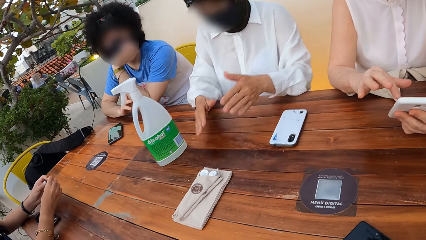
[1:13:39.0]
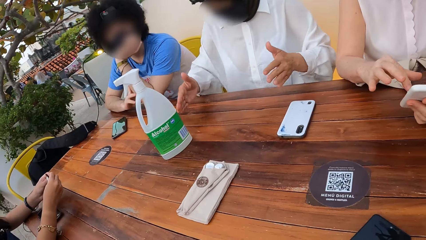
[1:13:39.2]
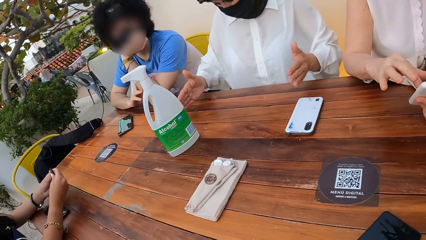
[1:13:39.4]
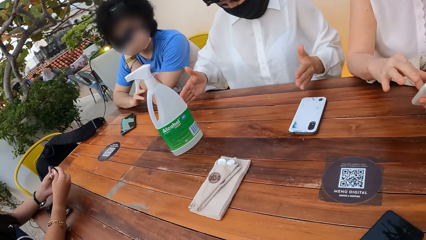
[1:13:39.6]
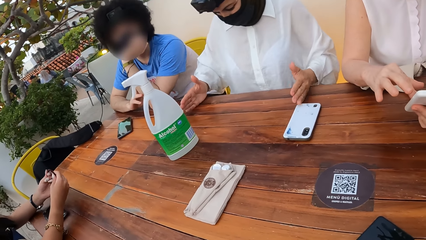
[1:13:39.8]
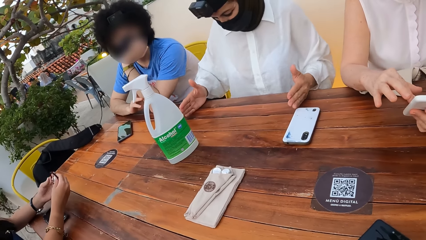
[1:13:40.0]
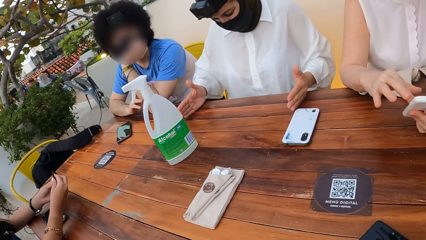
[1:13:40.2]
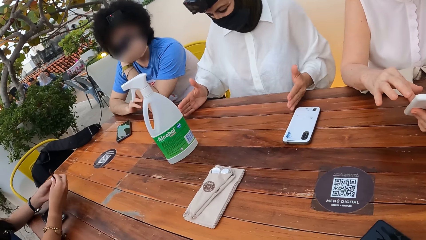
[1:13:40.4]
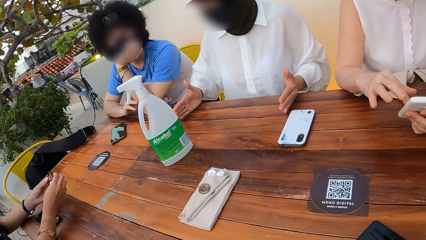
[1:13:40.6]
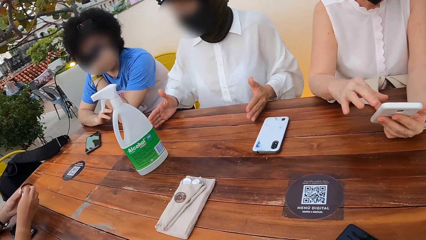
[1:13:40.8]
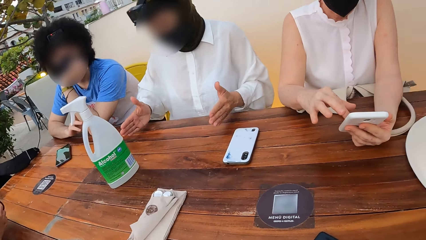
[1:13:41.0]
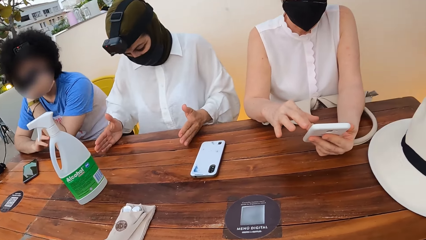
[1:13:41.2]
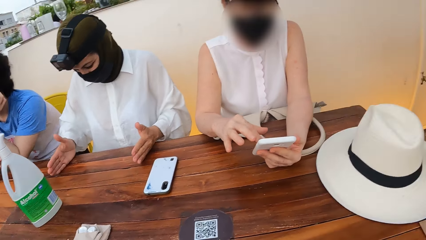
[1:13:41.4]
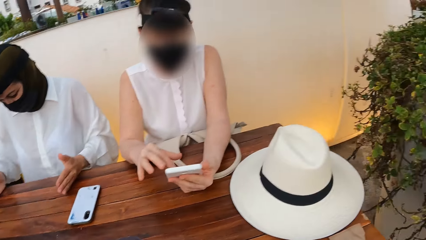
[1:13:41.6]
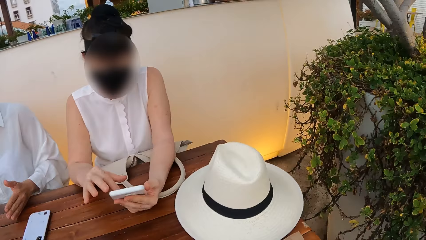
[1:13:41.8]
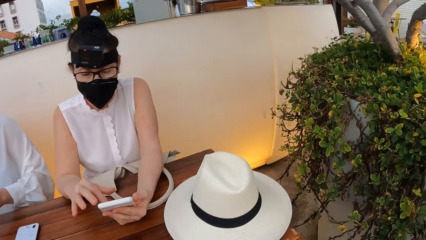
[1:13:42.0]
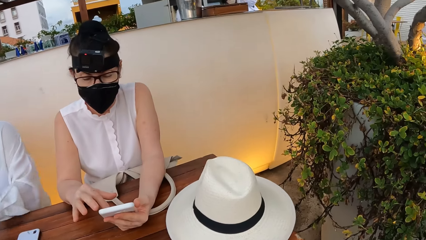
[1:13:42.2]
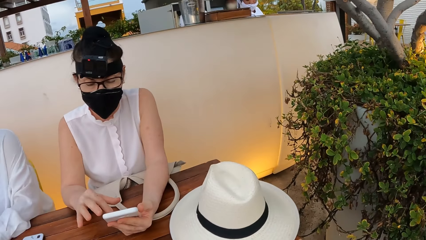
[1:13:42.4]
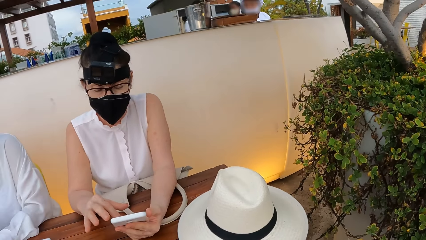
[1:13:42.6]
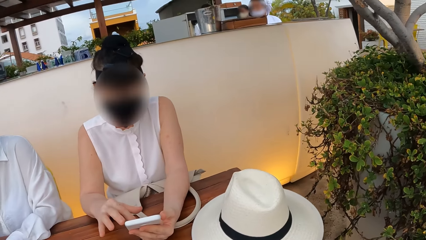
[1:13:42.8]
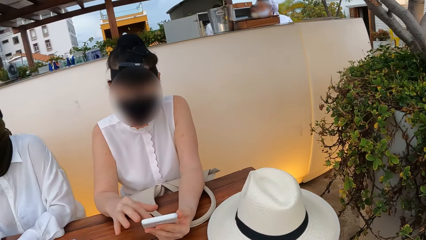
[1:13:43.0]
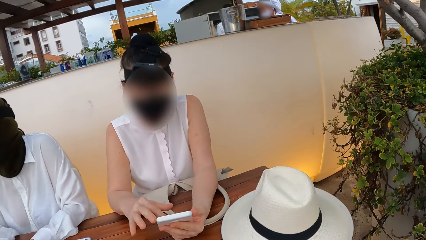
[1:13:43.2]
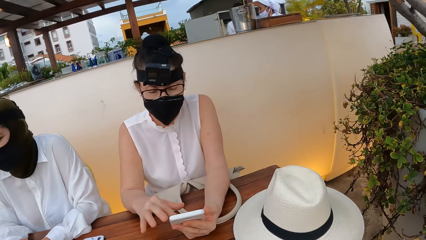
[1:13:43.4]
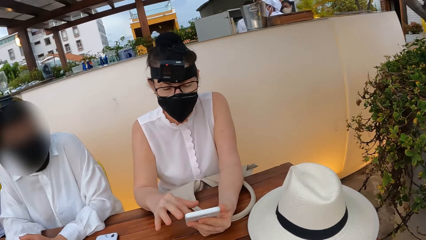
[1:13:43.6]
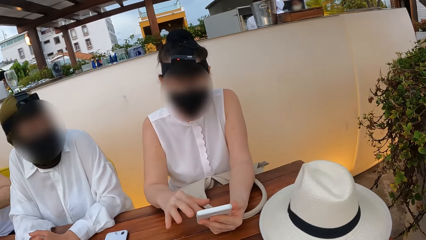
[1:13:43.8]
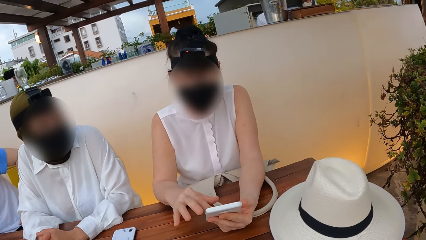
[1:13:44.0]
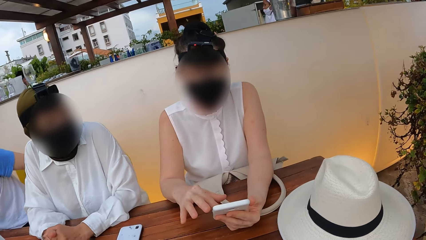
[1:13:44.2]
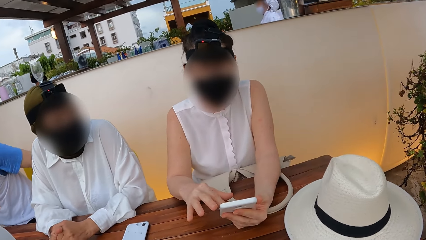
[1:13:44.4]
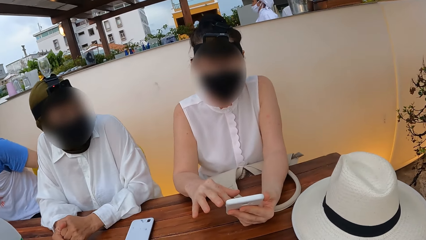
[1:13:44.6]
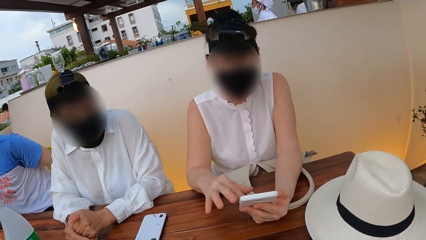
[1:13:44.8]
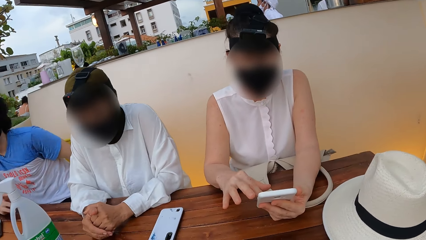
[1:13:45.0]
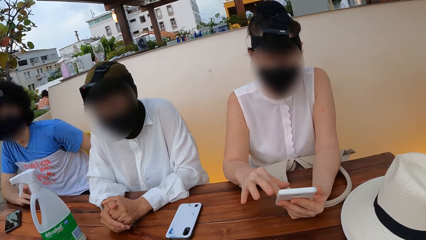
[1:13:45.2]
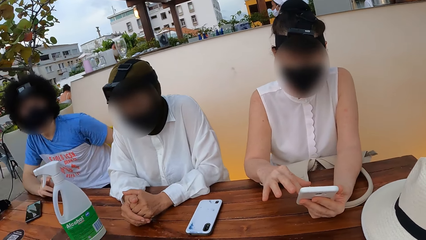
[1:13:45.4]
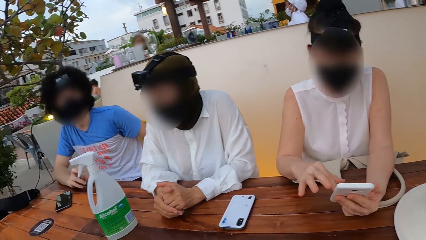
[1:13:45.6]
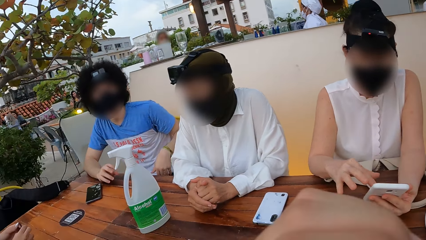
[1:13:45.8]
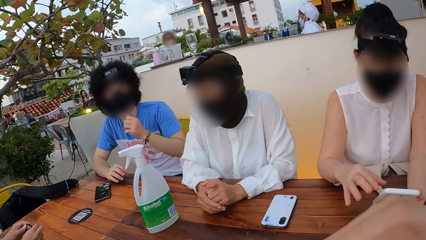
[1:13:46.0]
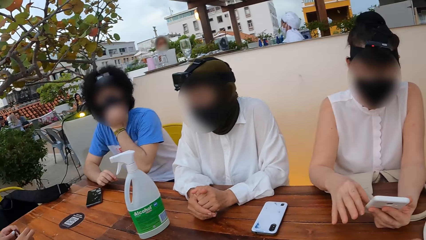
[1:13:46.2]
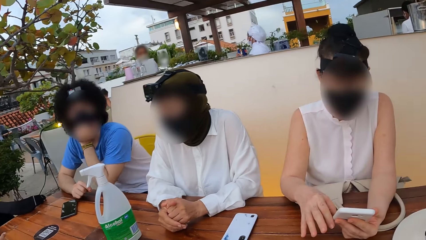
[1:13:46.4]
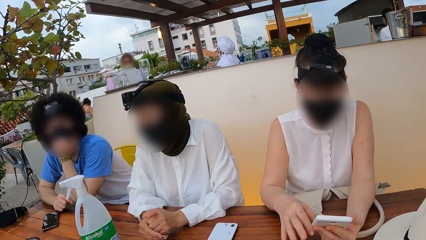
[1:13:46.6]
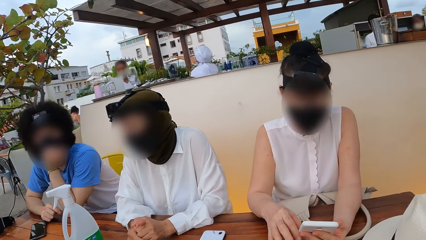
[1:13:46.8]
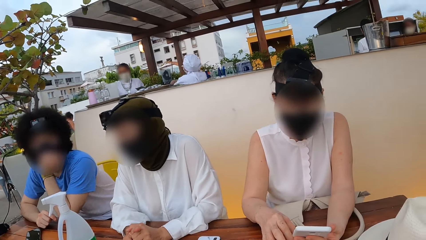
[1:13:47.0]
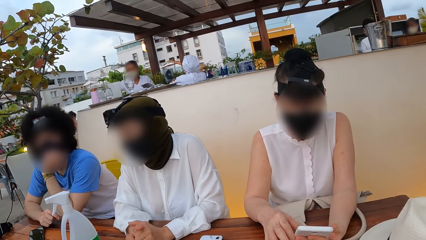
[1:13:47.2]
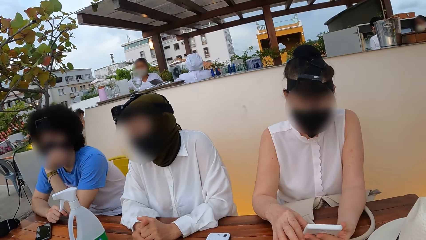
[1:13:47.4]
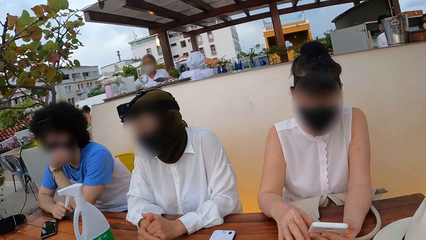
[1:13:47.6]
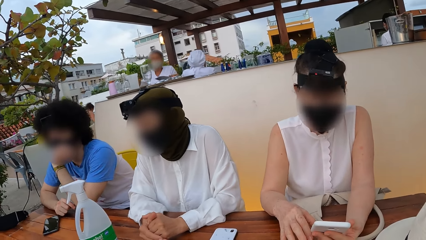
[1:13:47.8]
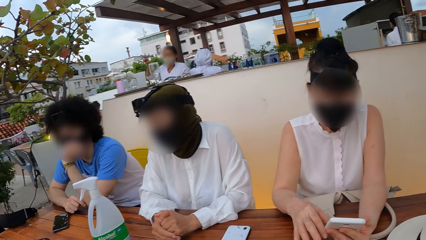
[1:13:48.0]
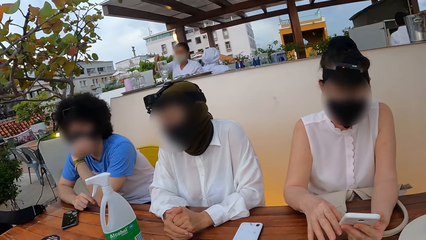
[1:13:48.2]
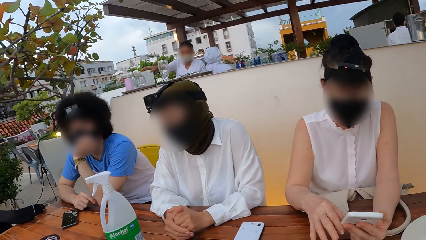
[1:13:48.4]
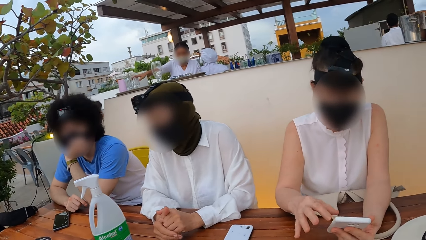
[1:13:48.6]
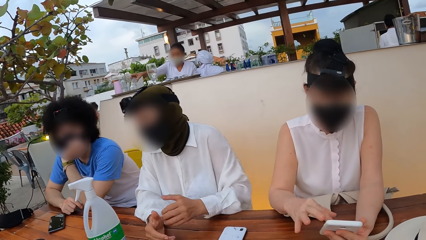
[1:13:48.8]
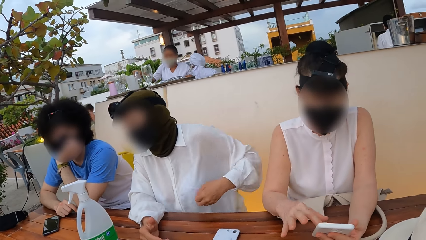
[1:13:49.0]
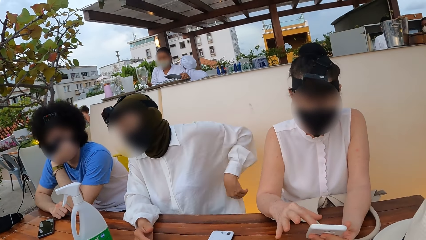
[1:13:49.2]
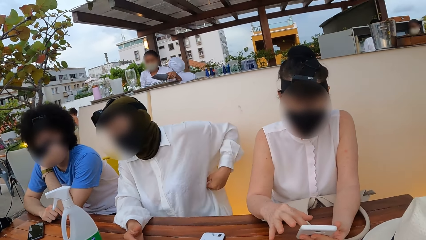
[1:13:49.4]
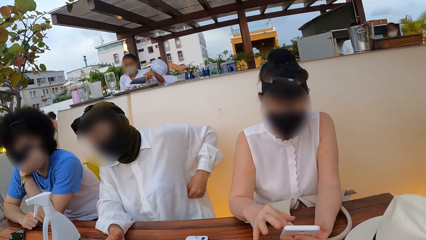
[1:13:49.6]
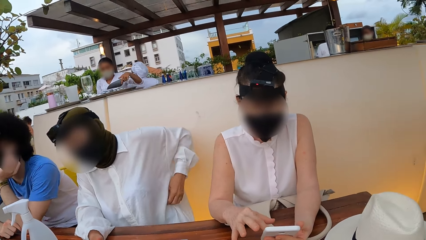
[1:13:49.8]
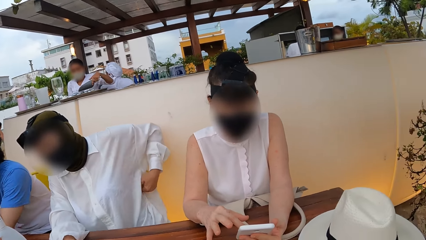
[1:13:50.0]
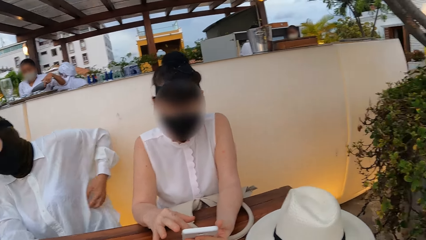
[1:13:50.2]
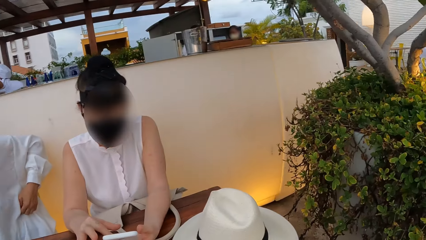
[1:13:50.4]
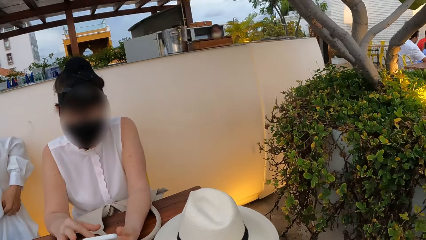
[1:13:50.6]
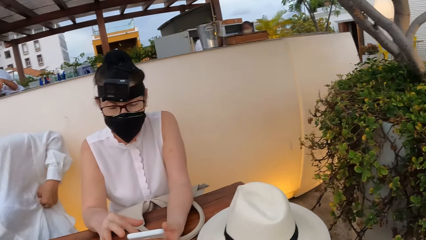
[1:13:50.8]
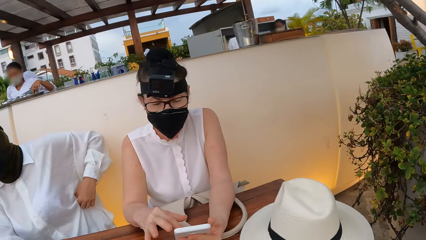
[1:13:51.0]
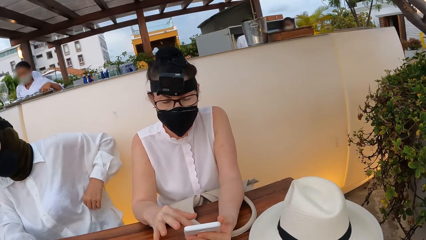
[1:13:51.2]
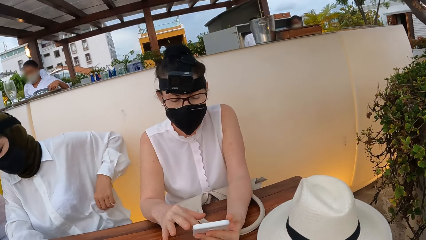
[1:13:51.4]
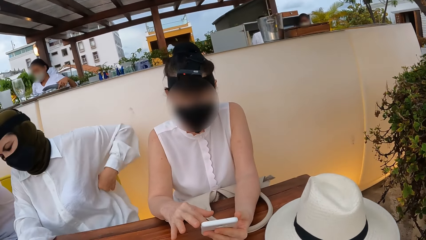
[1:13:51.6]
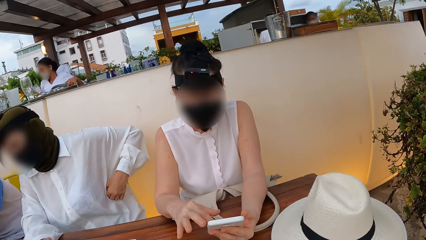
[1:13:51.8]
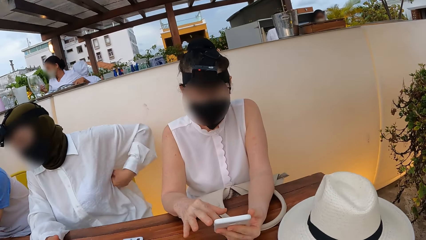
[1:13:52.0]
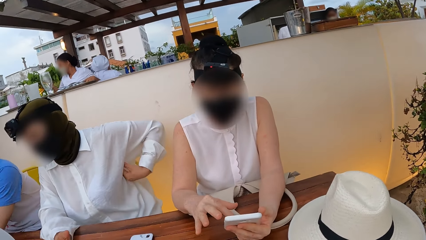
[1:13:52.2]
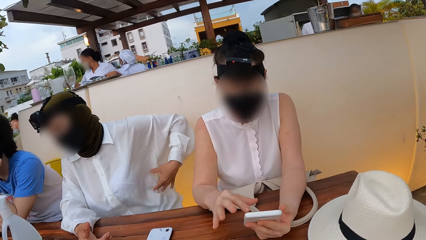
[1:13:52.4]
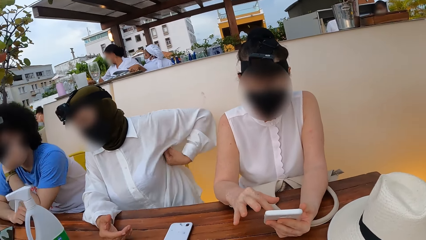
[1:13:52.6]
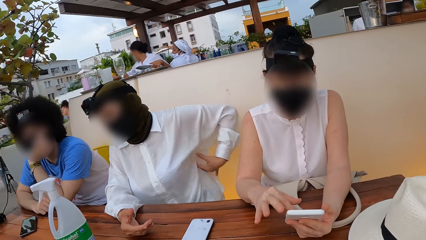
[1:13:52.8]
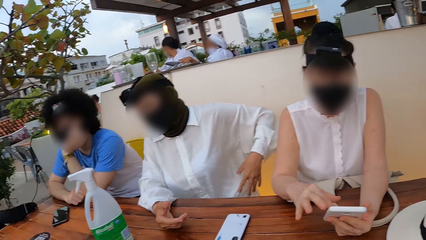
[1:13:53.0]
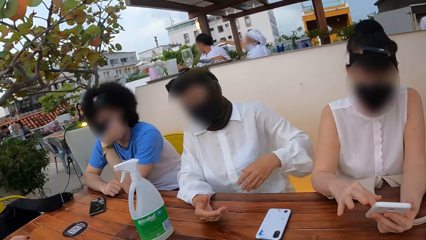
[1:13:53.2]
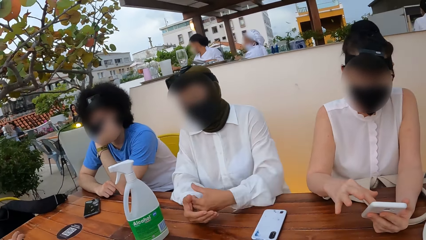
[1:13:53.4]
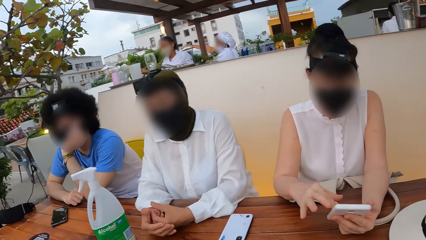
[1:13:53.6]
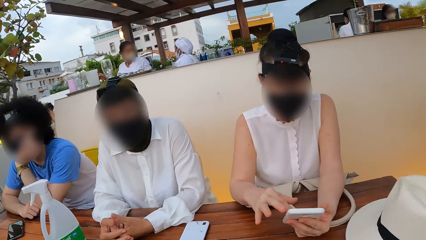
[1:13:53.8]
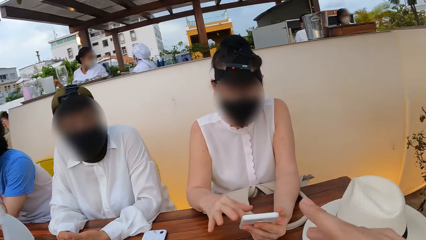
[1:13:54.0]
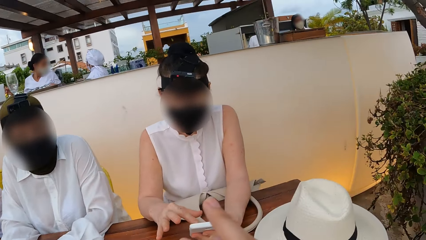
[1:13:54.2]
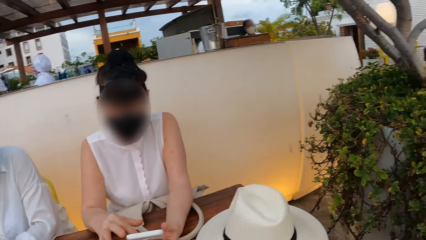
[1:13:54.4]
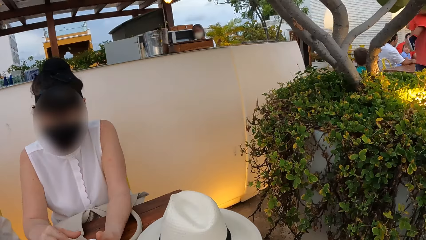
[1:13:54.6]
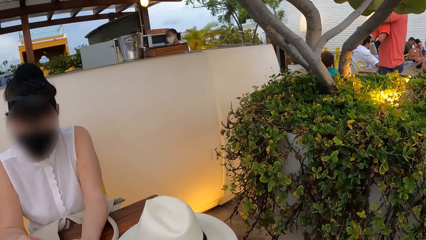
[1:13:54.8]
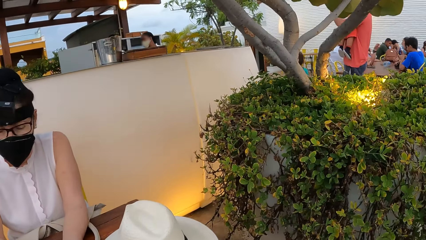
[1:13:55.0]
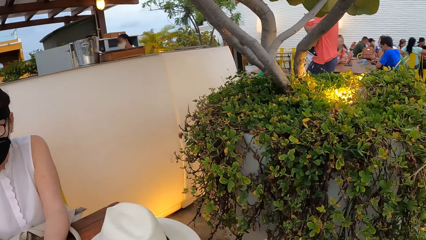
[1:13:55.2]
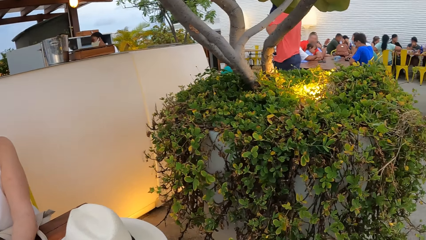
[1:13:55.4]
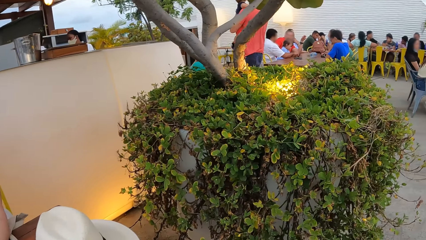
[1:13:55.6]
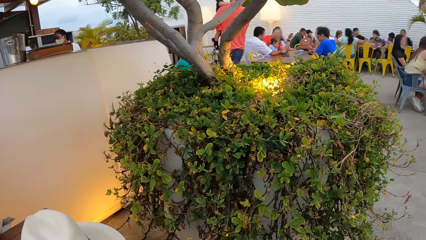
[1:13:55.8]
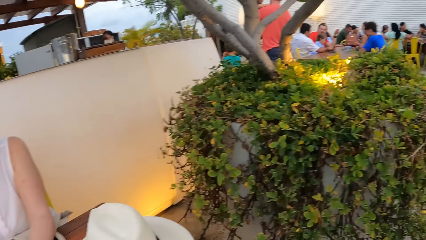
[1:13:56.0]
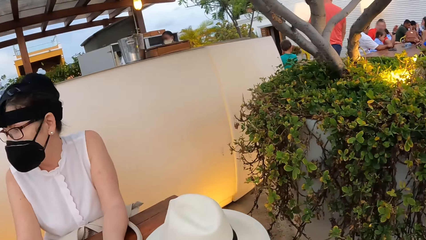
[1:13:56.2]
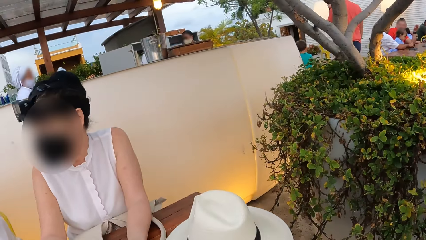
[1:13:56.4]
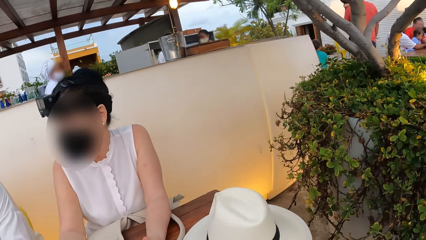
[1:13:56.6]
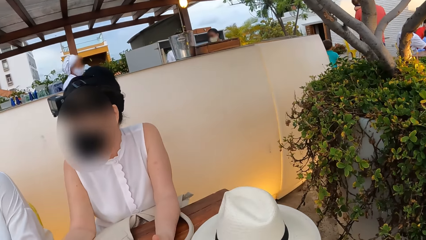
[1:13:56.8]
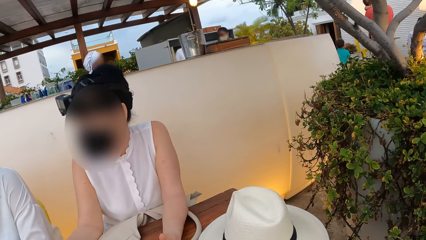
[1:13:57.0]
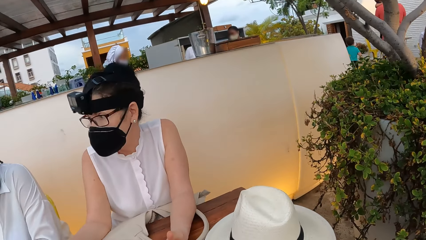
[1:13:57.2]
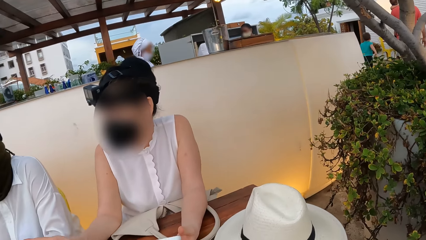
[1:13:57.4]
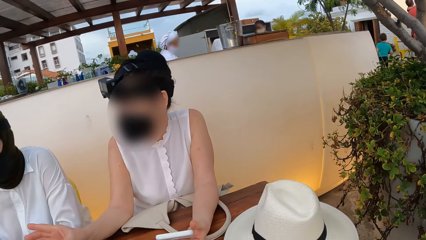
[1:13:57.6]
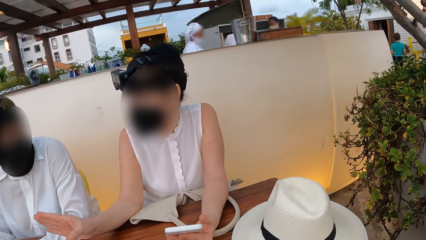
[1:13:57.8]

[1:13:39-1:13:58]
A woman converses with another woman. The first woman interacts with a person and another person. The first woman scratches the ribs with the left hand. The camera wearer interacts with the first woman and the second person.
